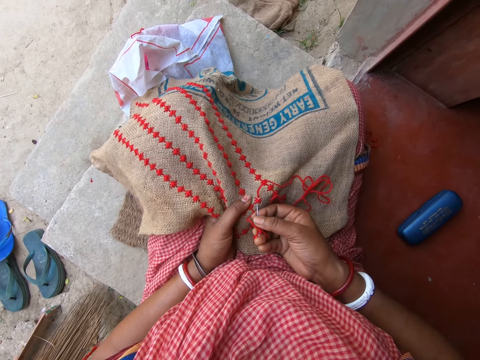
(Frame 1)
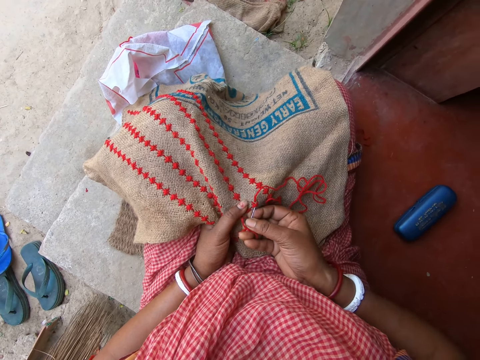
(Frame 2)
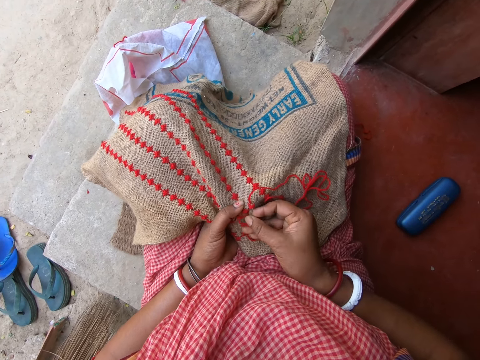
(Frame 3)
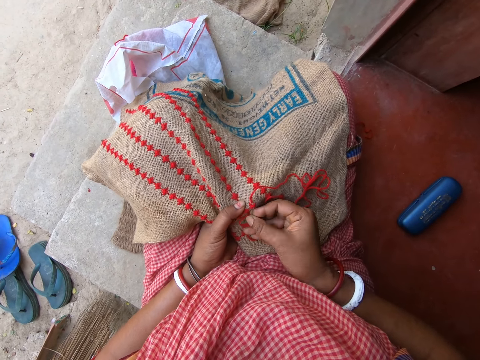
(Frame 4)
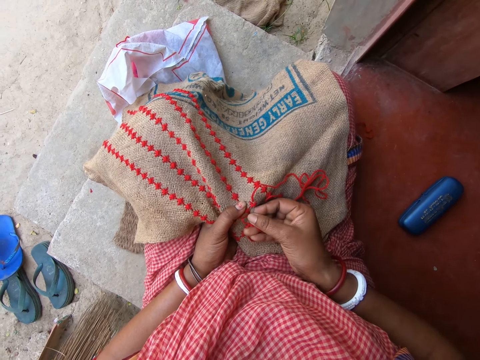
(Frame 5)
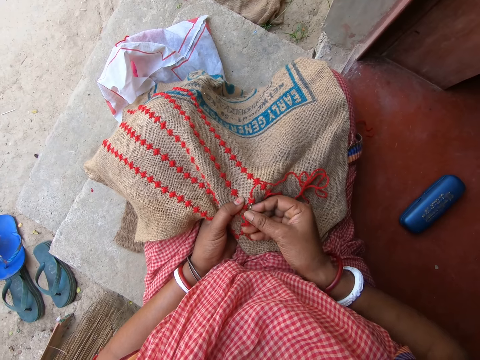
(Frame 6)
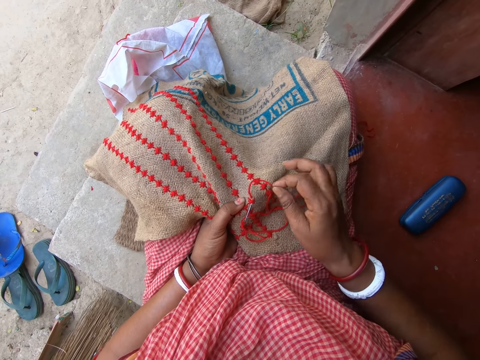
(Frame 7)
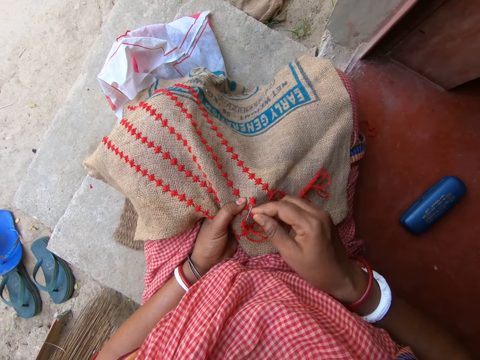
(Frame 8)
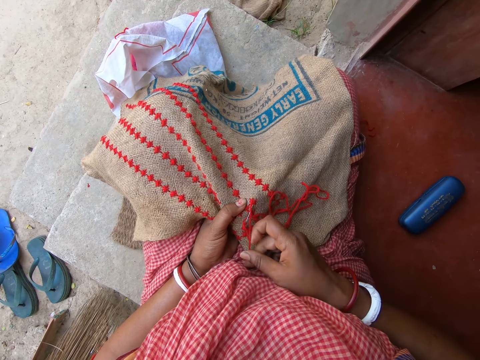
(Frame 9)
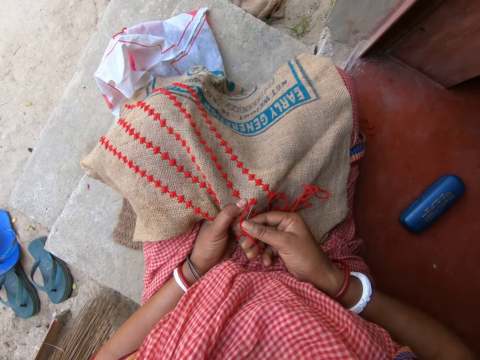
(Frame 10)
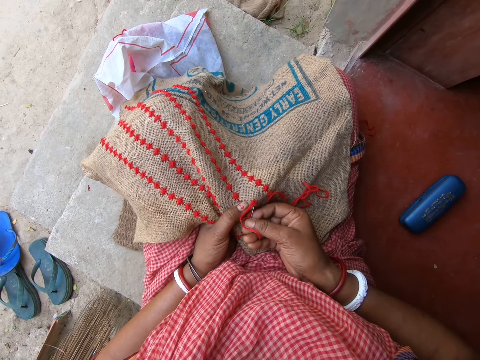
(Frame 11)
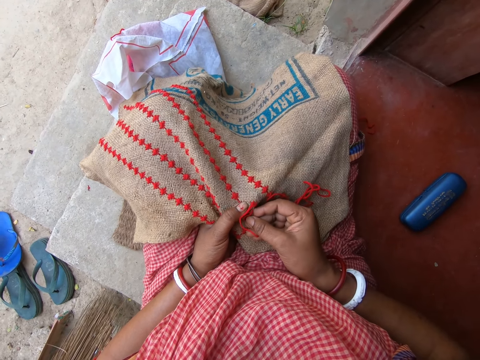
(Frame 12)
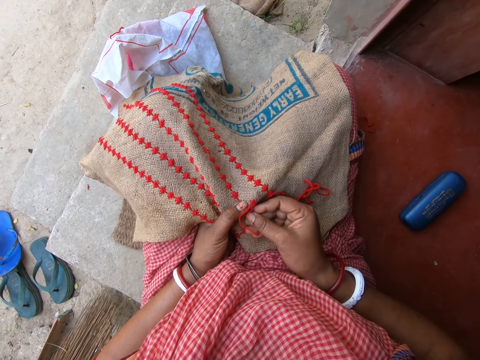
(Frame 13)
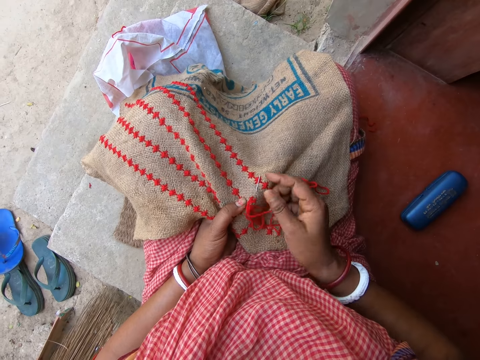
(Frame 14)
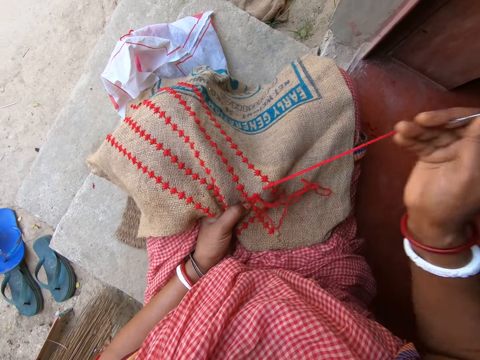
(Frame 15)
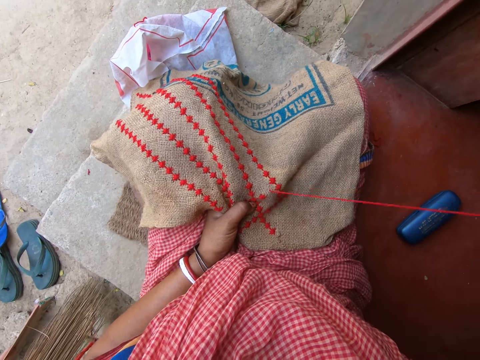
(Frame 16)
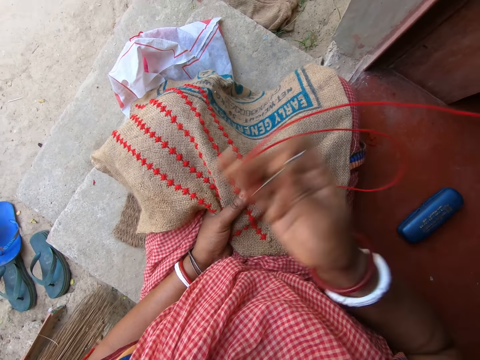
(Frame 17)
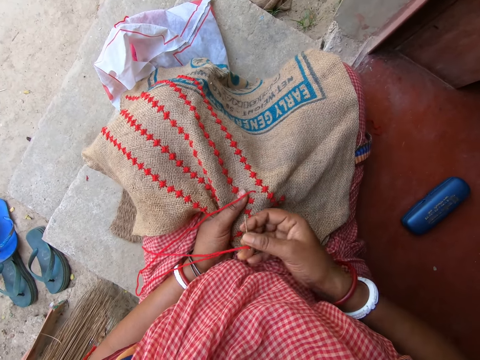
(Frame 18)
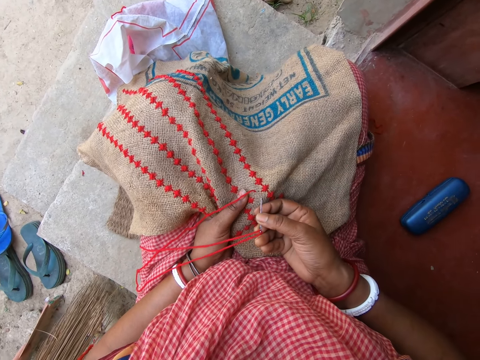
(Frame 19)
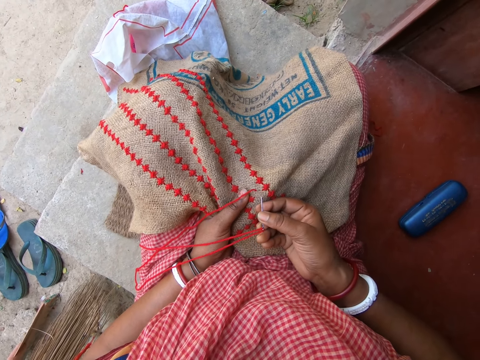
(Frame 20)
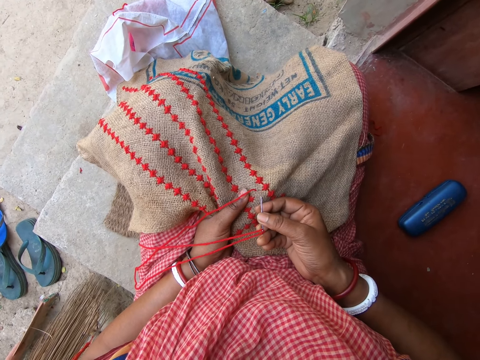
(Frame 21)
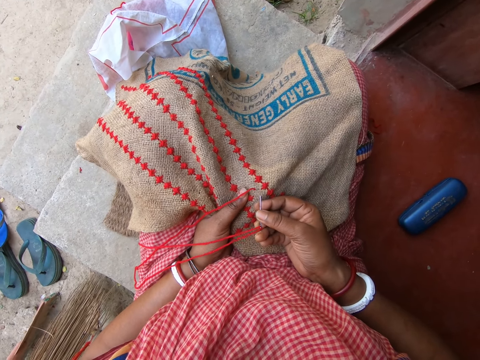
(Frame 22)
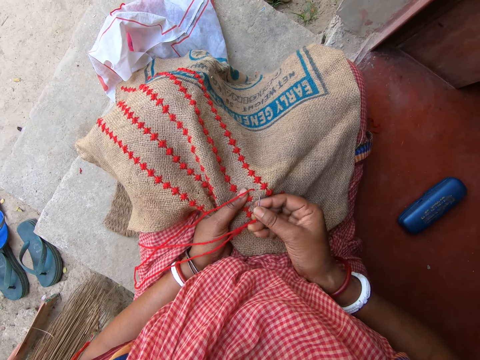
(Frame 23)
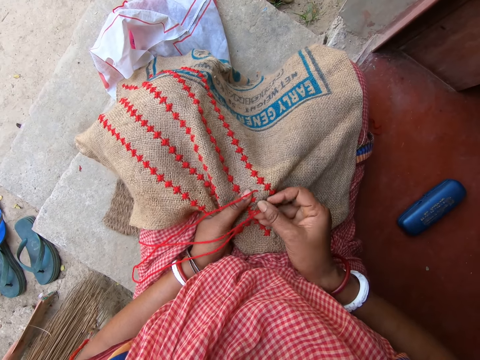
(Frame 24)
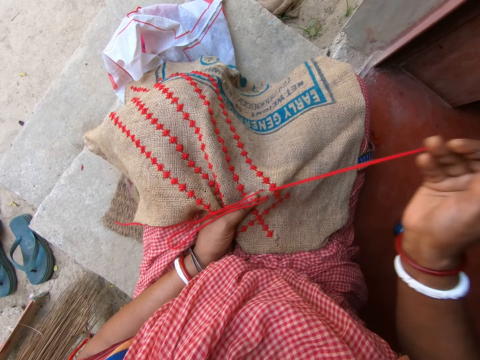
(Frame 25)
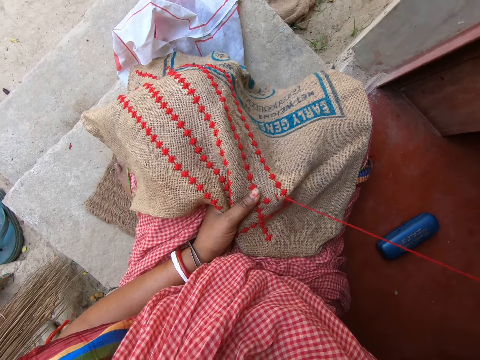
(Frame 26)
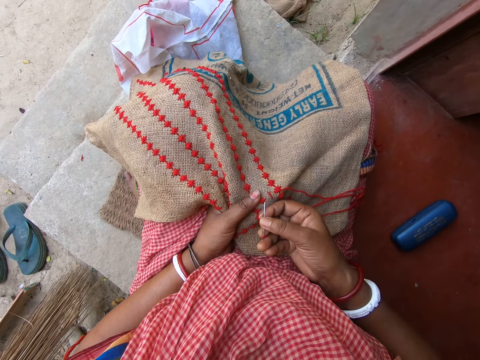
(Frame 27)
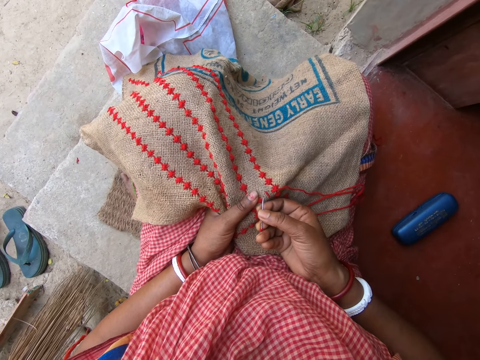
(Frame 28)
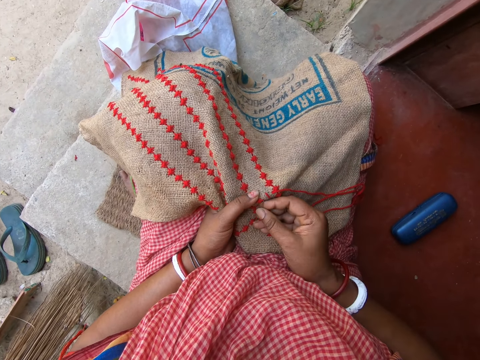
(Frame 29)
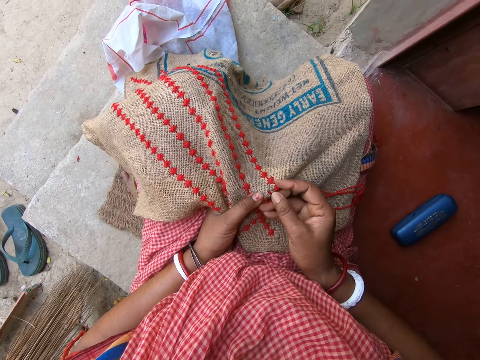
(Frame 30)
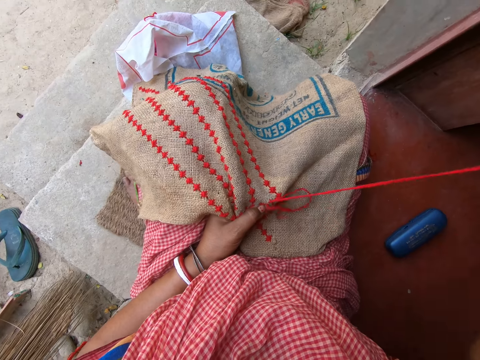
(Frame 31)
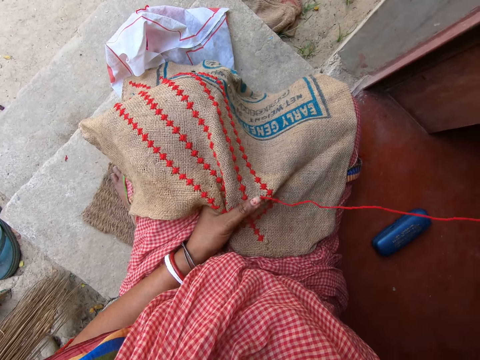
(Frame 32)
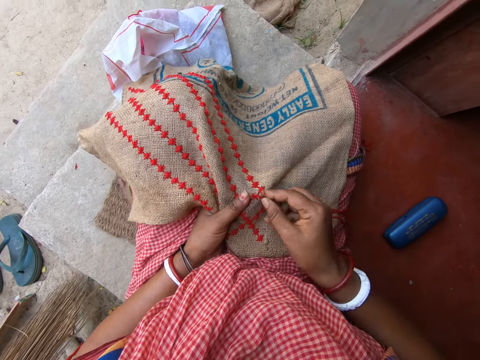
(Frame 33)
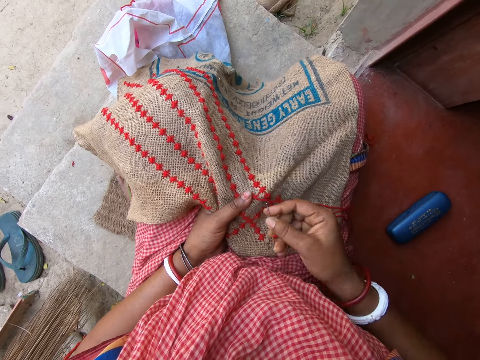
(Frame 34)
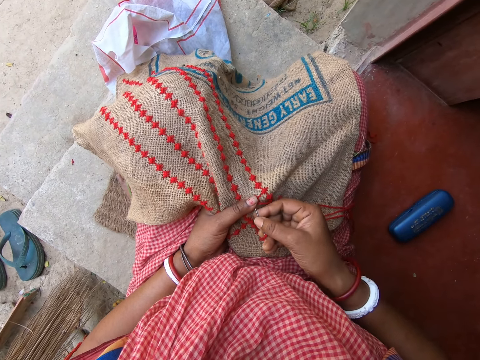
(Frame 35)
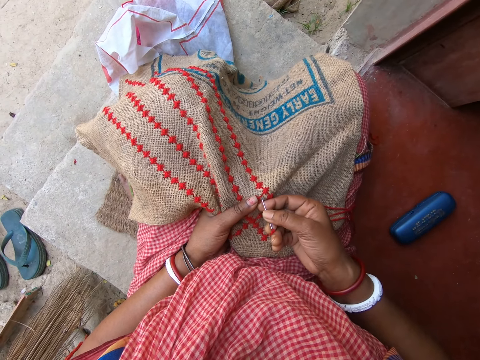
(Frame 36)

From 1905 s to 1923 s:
The camera wearer tightens yarn. They sew the garment. They pull the thread. They sew the garment. They pull the thread. They sew the garment. They pull the thread.

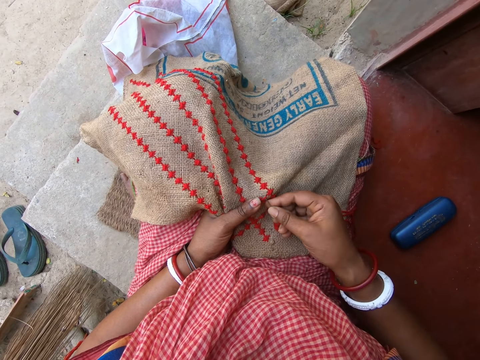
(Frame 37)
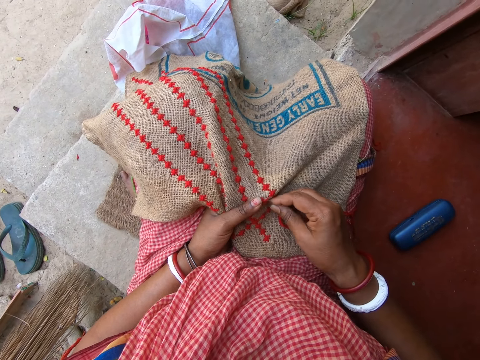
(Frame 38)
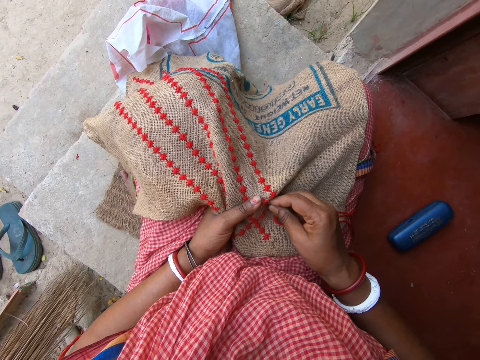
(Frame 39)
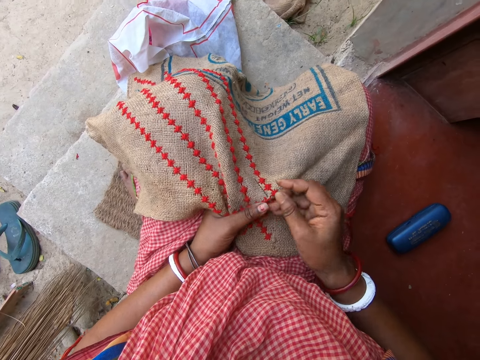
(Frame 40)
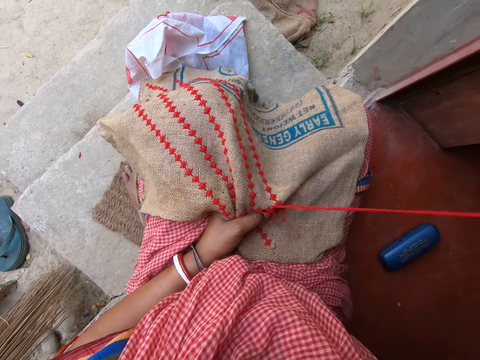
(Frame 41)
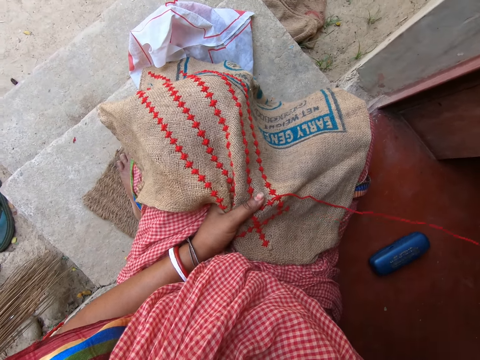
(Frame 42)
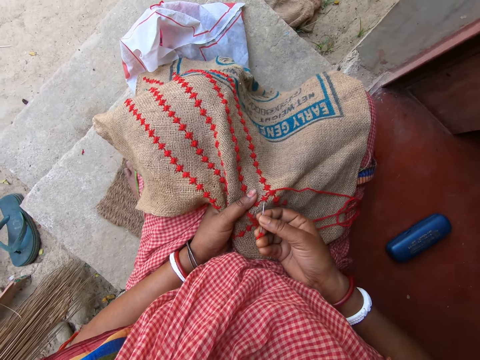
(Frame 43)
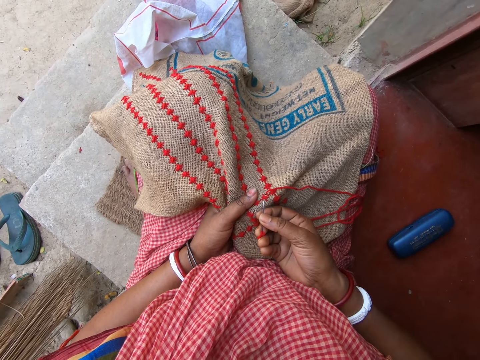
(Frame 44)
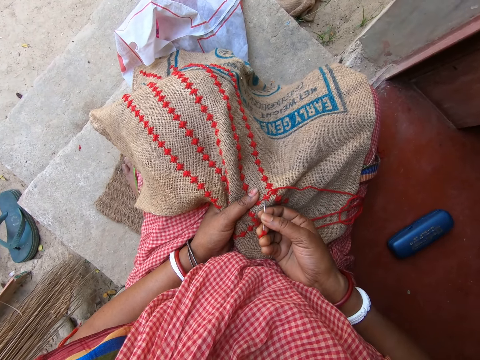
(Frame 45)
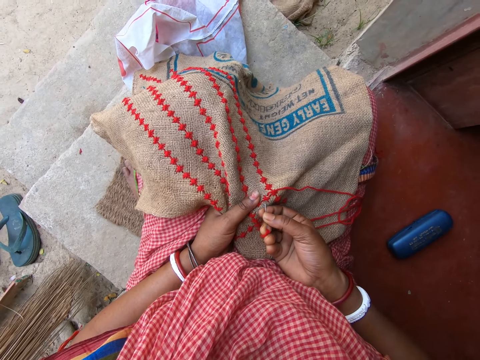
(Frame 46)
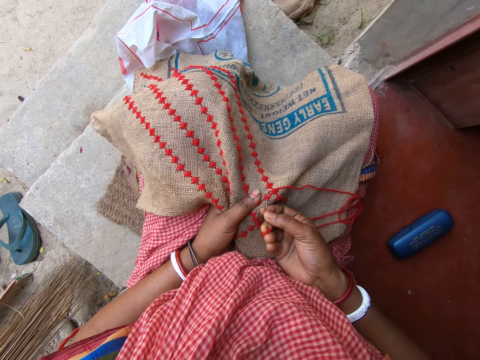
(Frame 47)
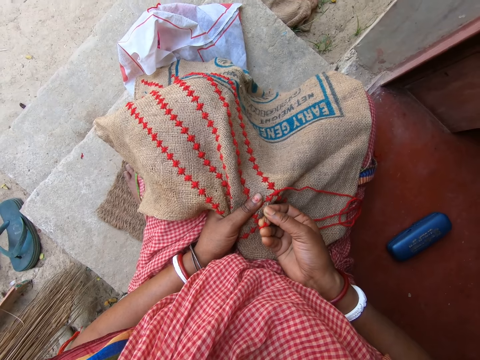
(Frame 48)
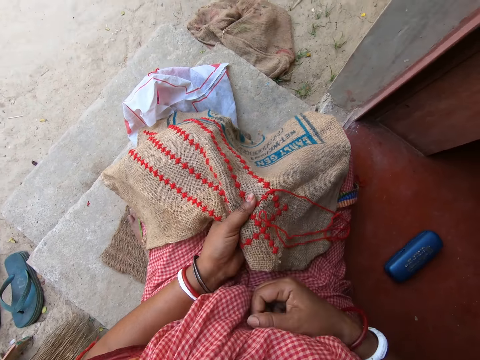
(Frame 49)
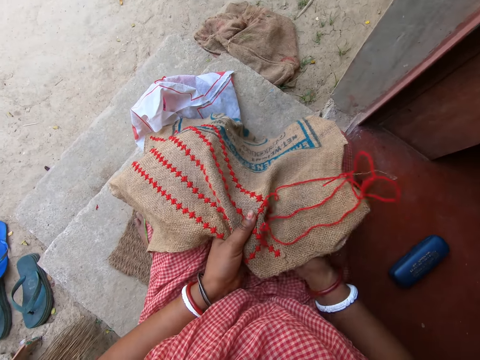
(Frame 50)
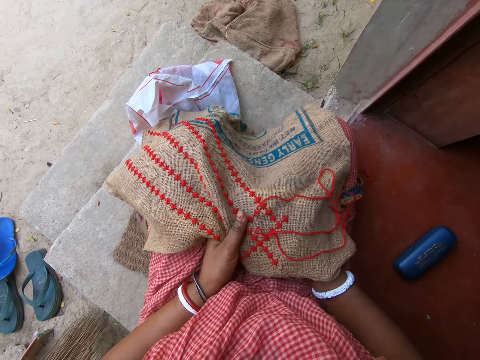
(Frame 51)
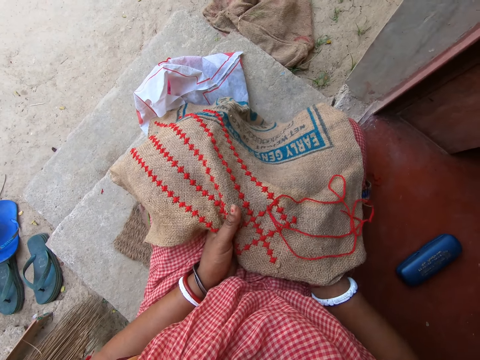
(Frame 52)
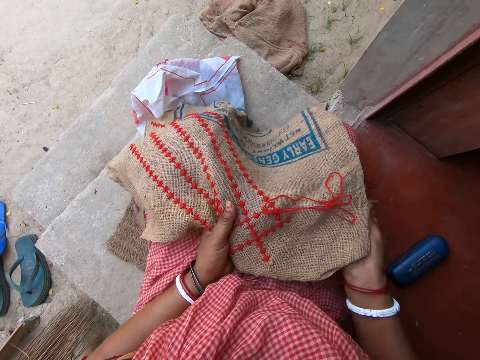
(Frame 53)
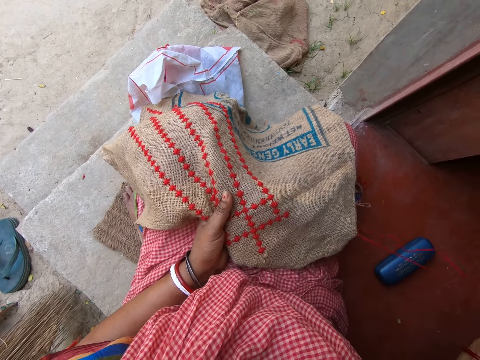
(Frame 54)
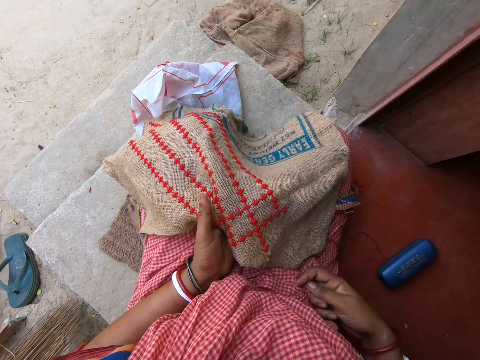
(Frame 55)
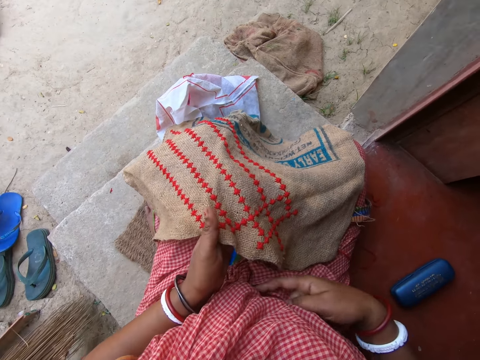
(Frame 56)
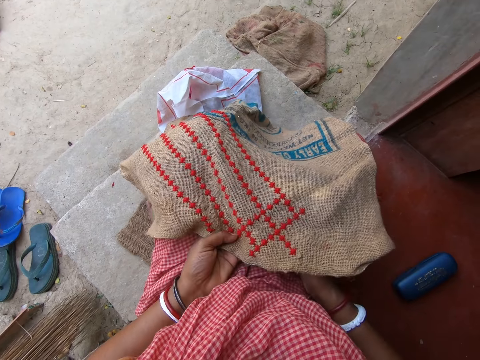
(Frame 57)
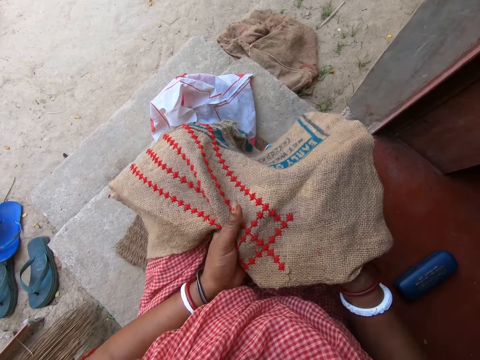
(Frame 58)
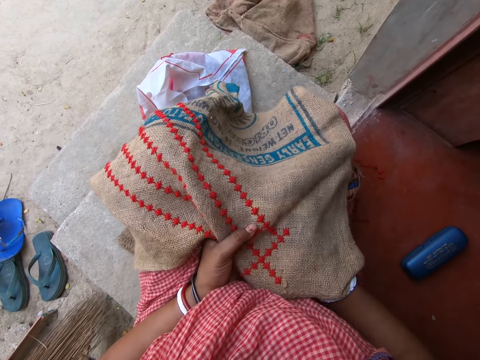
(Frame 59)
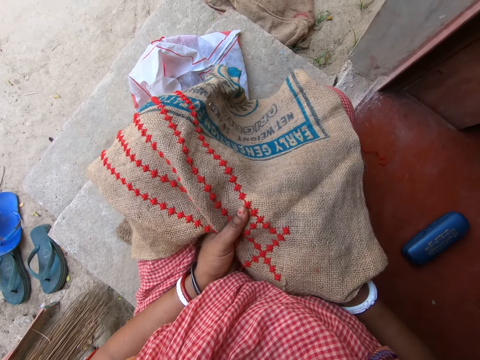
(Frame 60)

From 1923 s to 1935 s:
The camera wearer sews the garment. They pull the thread. They sew the garment. They pull the thread.
